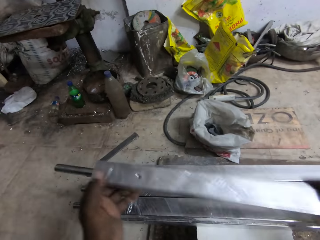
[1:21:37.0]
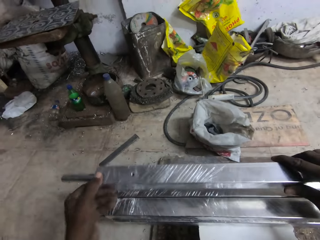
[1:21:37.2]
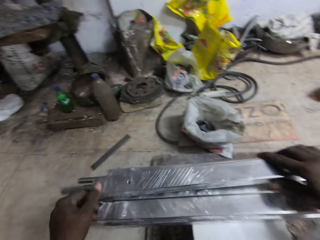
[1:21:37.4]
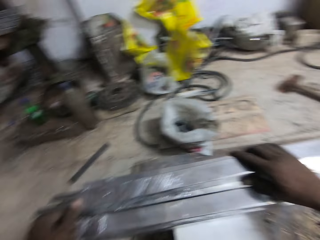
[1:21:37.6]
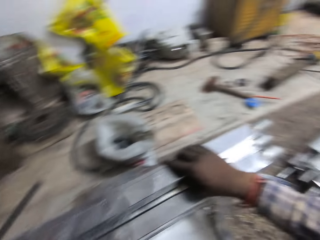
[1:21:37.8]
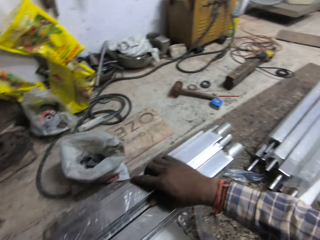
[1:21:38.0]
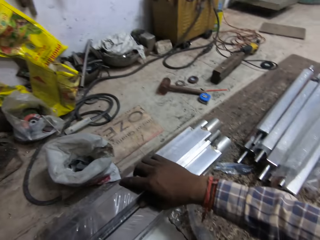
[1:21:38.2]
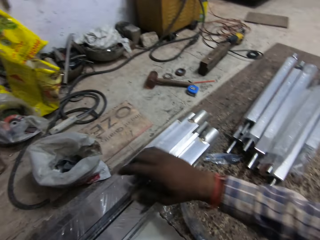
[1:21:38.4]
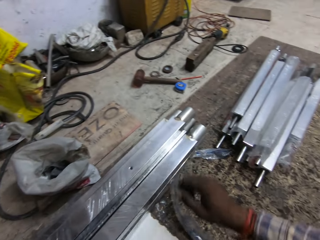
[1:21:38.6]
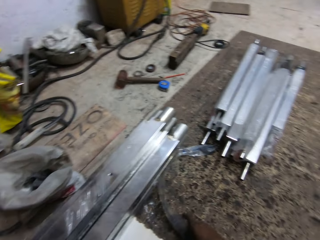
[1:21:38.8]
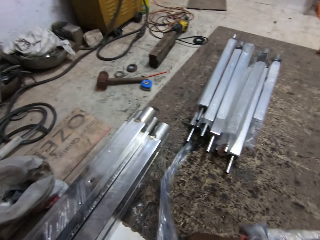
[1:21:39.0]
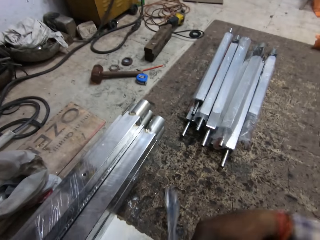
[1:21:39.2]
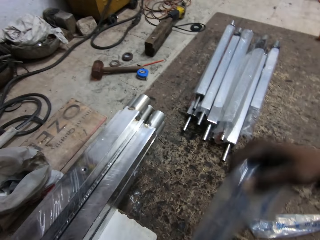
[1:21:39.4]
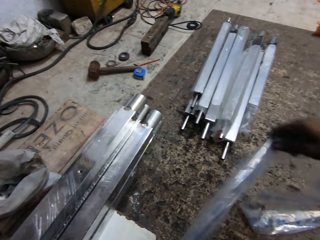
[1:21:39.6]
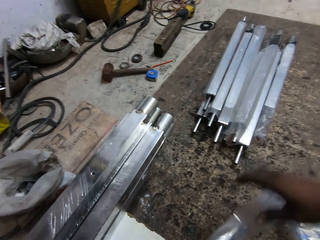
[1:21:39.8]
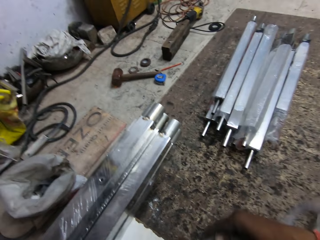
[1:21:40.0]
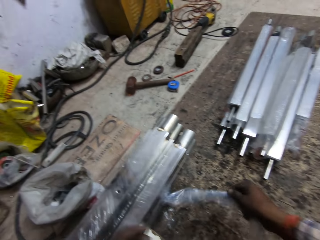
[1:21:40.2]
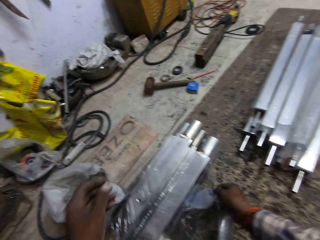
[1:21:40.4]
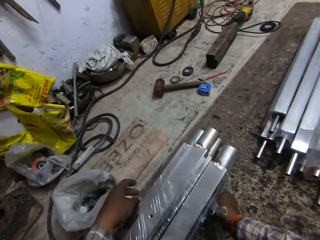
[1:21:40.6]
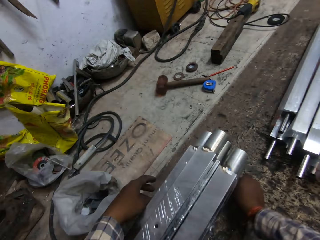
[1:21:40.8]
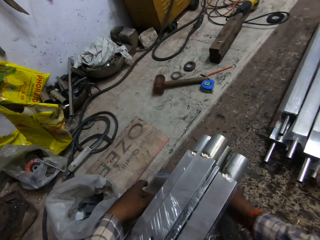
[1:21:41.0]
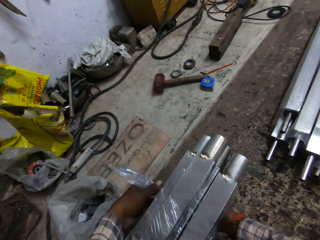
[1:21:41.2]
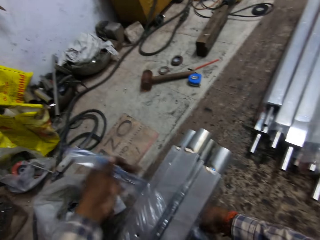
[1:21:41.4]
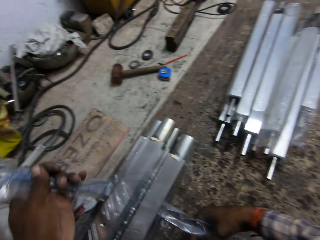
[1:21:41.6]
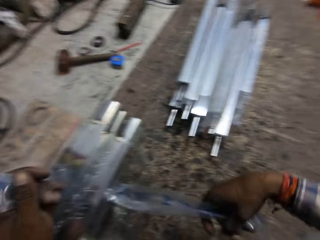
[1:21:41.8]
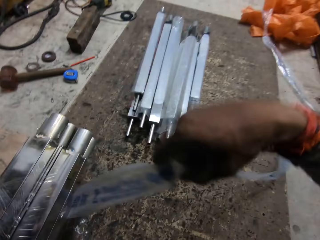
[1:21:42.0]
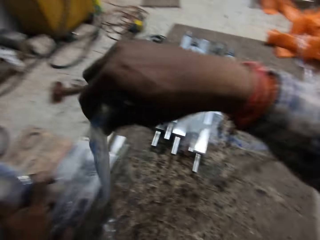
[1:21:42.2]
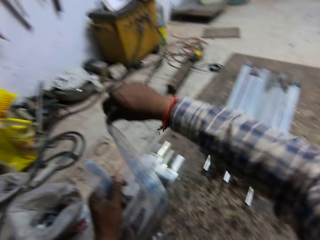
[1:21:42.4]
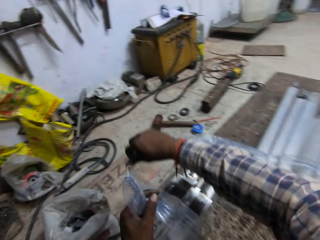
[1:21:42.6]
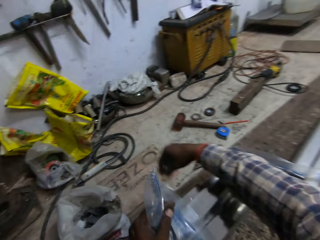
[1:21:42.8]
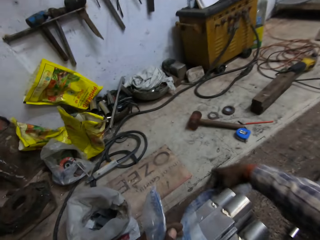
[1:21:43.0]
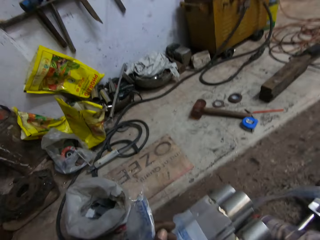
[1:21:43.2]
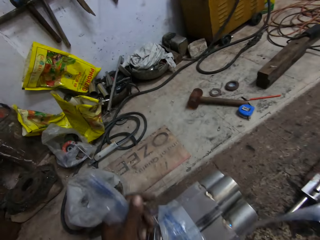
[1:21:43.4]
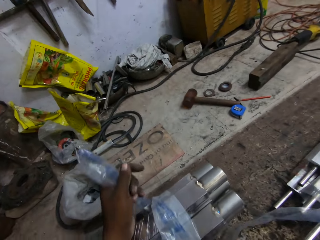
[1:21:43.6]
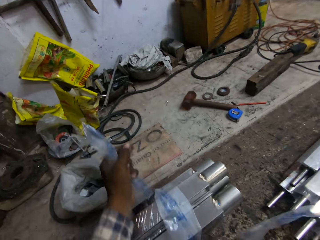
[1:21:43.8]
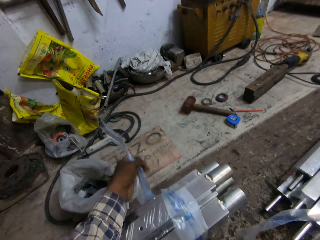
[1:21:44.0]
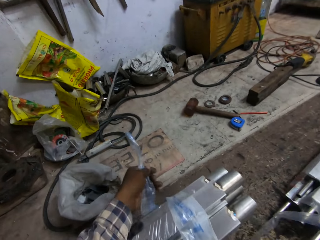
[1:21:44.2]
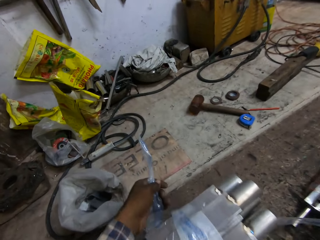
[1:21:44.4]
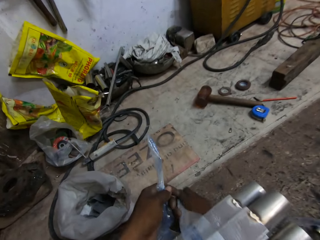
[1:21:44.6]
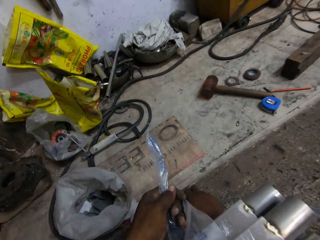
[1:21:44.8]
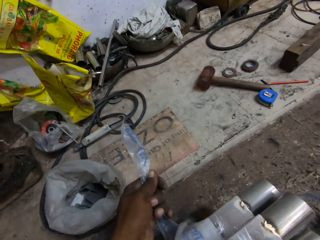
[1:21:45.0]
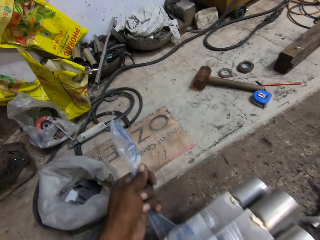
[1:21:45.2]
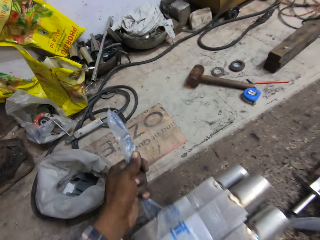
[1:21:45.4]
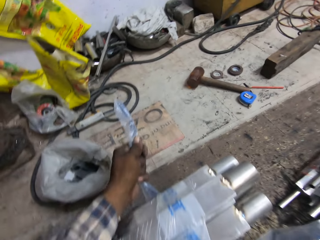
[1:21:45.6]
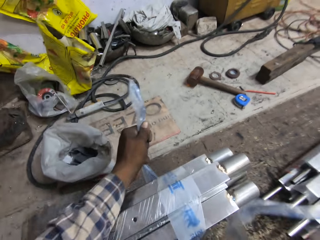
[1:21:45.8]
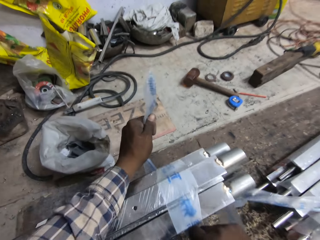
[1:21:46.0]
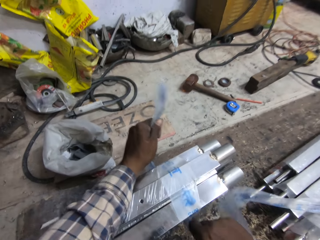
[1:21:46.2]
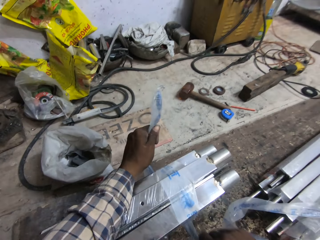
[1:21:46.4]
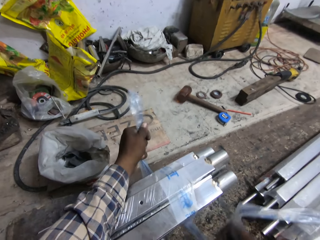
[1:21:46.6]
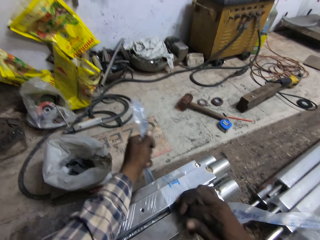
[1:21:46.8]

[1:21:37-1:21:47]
The camera wearer drops the baluster on the balusters on the stool with his hands. He picks the polythene pack from the rug with his right hand. He ties the balusters with the polythene pack with his hands.

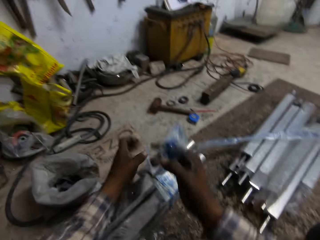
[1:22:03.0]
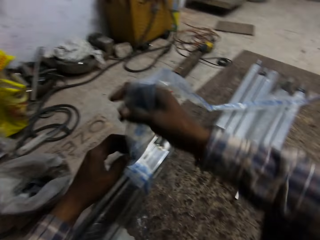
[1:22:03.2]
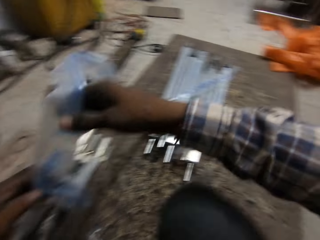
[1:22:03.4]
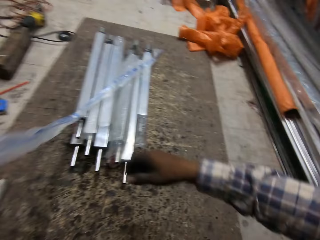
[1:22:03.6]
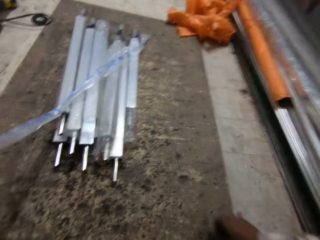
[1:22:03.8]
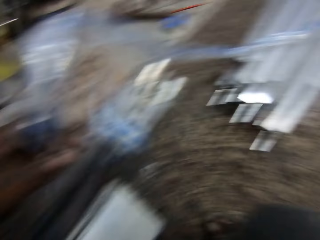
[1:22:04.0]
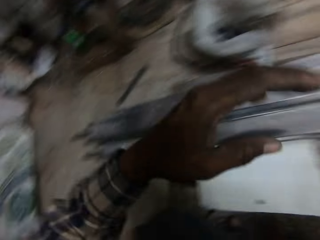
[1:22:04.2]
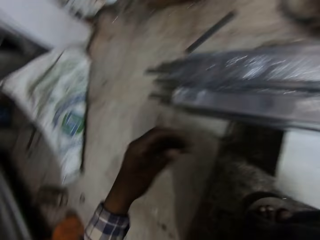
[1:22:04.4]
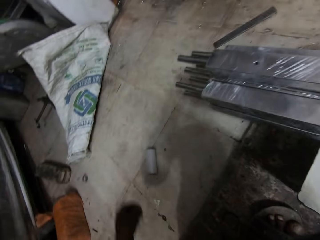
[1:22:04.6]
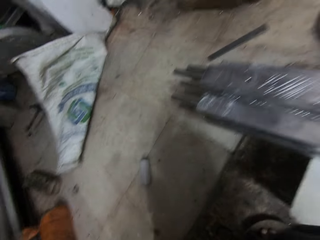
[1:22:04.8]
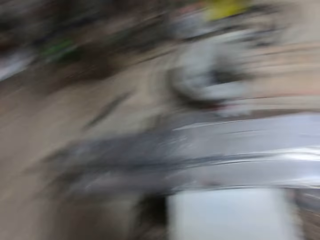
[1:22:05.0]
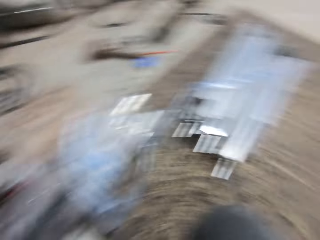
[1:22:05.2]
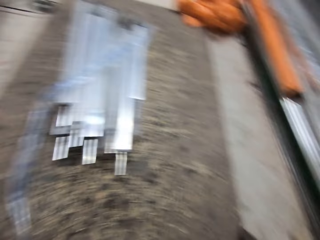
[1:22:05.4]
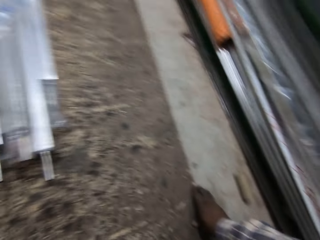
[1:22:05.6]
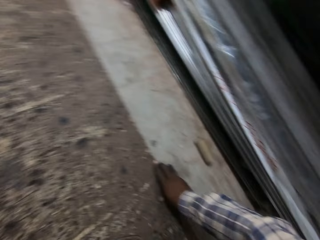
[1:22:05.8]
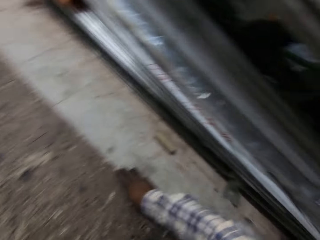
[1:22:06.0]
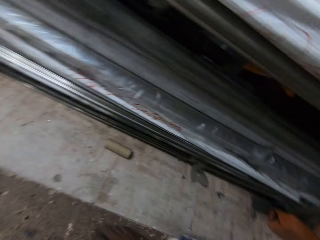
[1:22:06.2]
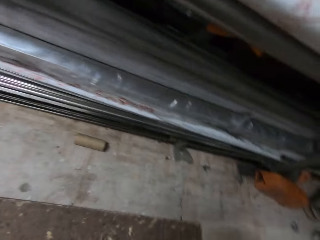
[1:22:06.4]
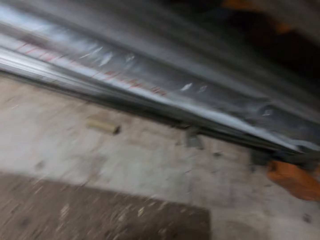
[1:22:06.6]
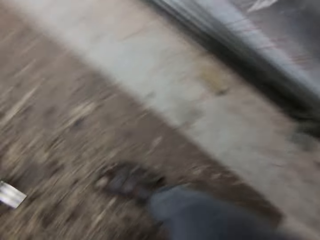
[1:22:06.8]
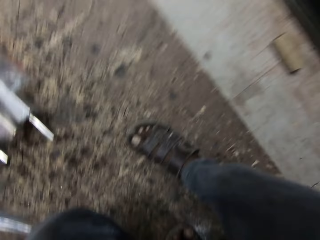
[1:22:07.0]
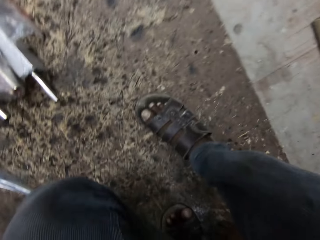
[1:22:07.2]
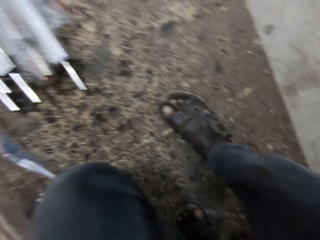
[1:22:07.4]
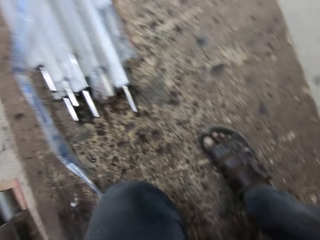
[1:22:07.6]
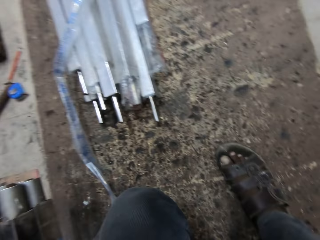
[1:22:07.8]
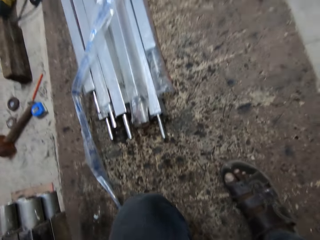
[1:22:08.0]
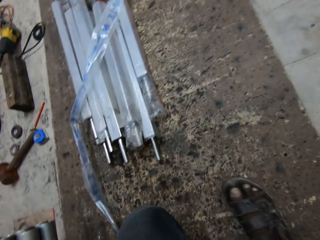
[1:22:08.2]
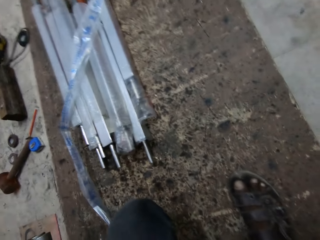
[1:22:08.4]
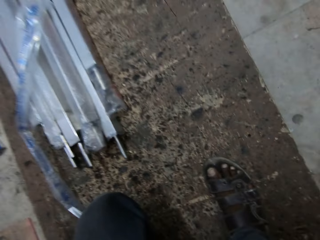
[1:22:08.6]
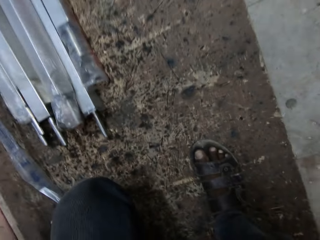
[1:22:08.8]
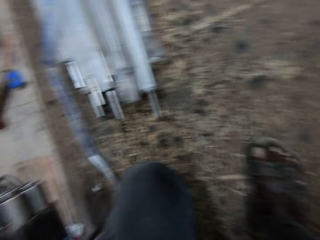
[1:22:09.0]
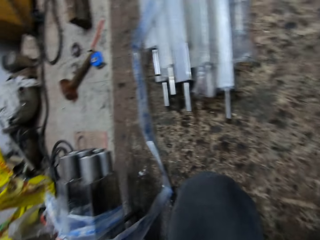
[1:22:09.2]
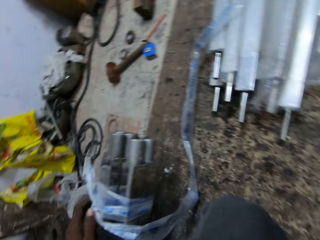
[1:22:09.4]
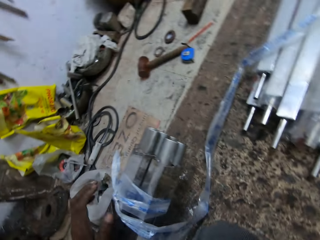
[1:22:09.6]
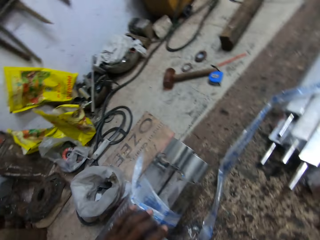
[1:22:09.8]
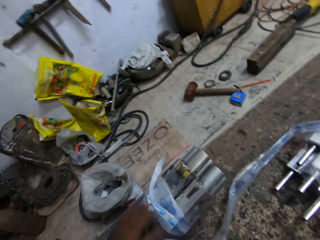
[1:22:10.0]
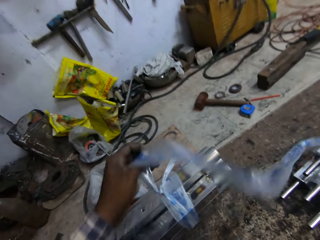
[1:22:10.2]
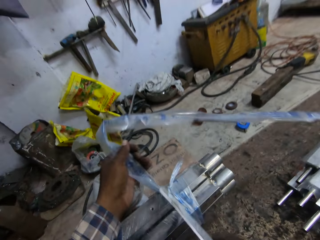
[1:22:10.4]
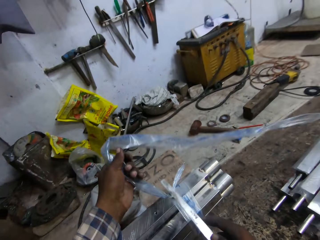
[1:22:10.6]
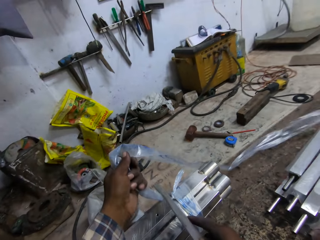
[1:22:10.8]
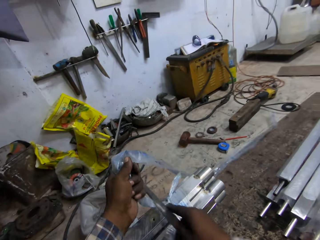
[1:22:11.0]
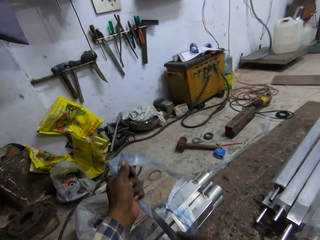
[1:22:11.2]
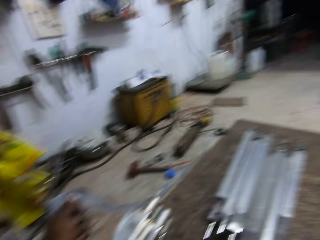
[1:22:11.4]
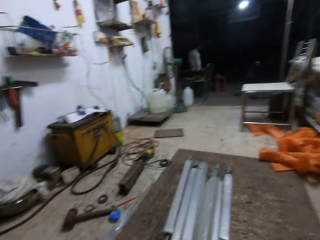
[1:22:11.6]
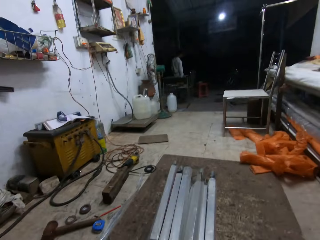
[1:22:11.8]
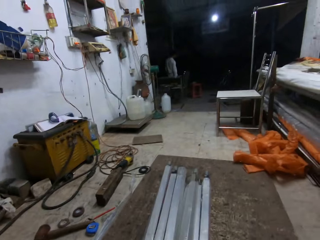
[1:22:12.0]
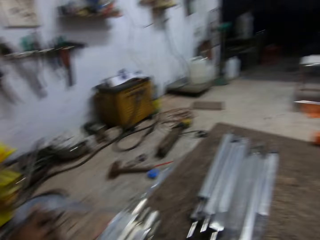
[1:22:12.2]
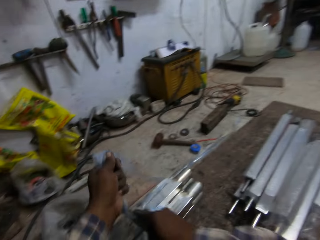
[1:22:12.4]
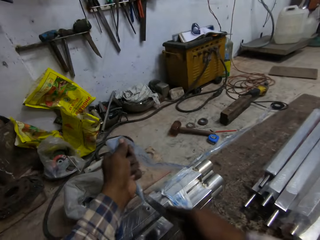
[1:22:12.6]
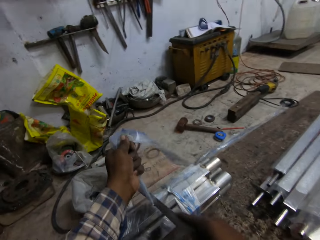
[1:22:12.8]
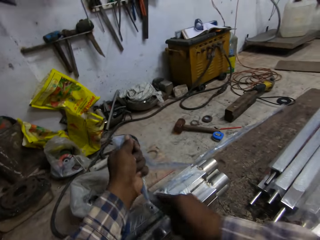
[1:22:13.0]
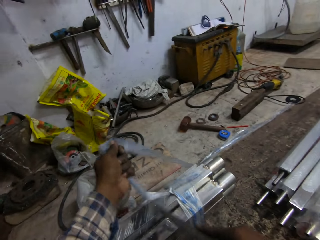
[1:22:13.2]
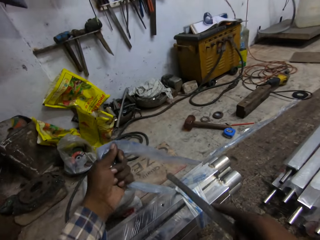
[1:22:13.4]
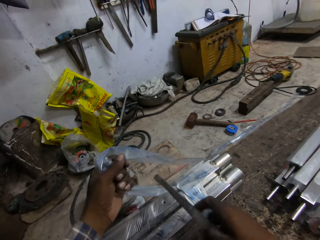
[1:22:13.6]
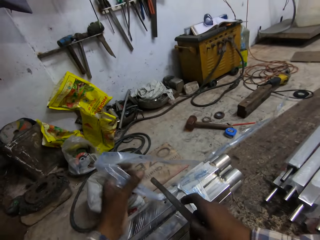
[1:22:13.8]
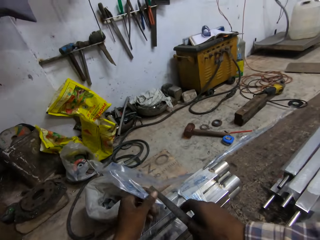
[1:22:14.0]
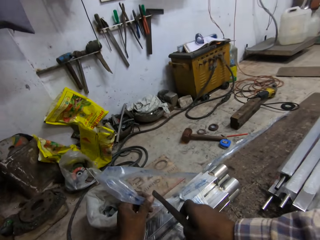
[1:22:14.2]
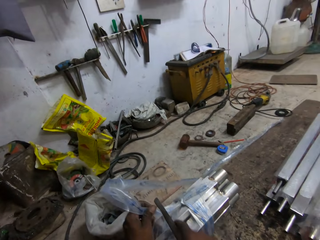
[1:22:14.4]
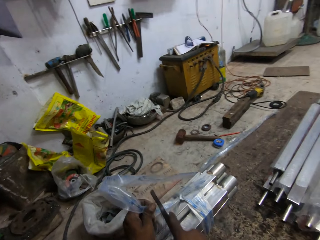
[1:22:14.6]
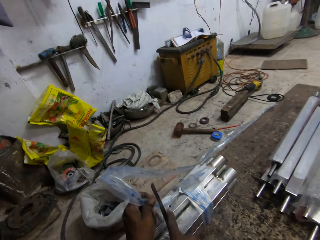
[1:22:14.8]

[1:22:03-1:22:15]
The camera wearer stares at the floor. He picks a steel from the rug with his right hand. He holds the polythene paper with the left hand. He cuts the polythene pack with the steel in his right hand.
